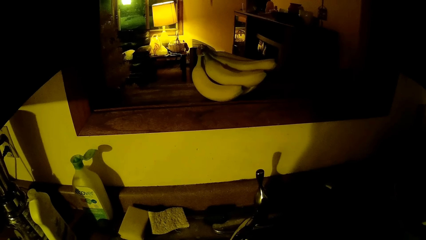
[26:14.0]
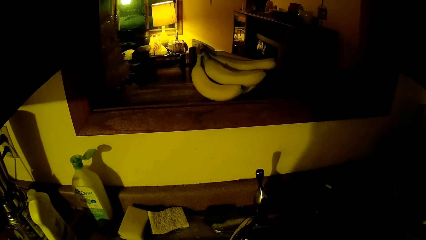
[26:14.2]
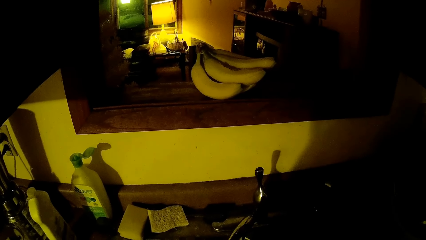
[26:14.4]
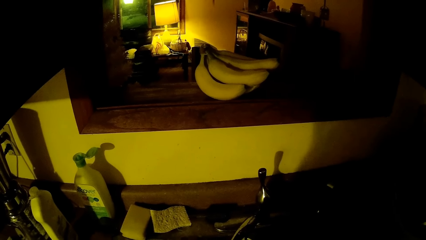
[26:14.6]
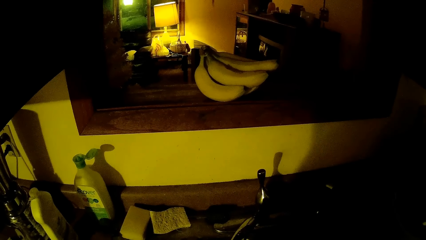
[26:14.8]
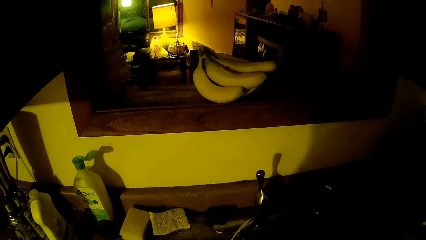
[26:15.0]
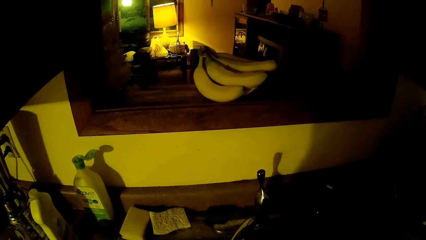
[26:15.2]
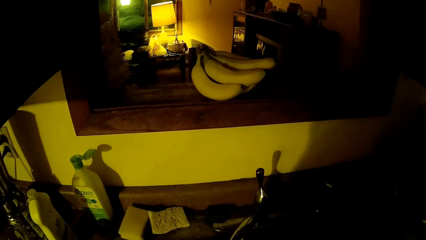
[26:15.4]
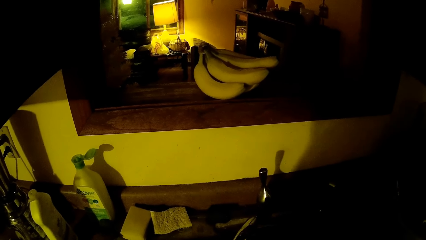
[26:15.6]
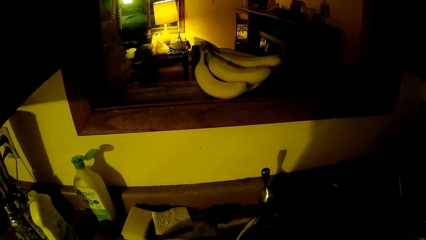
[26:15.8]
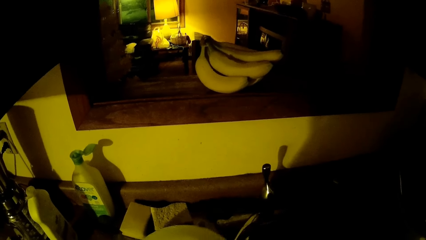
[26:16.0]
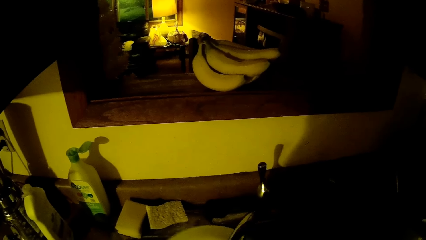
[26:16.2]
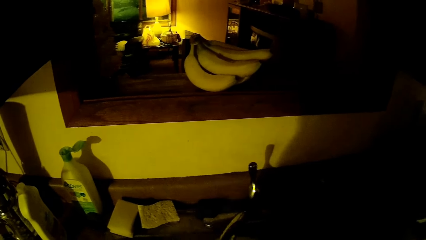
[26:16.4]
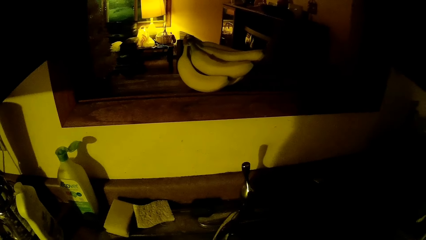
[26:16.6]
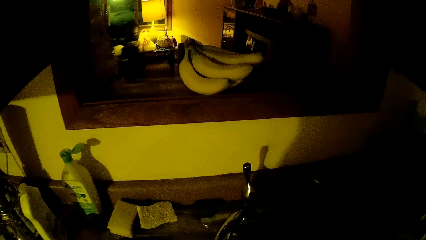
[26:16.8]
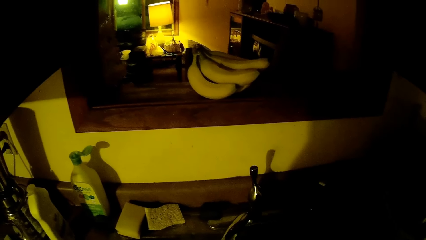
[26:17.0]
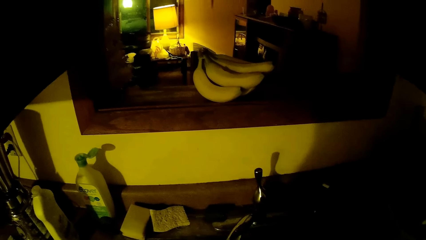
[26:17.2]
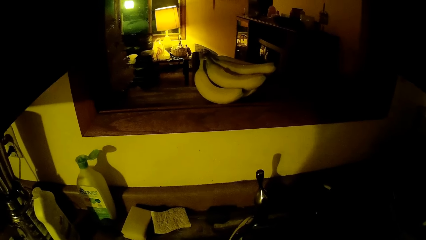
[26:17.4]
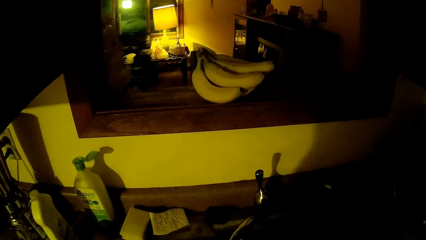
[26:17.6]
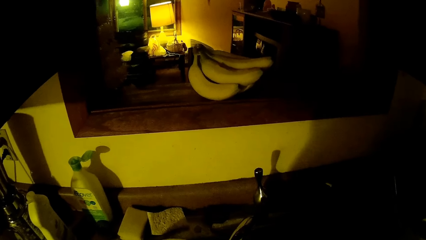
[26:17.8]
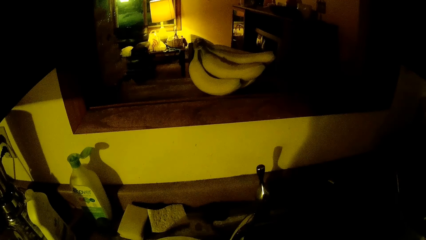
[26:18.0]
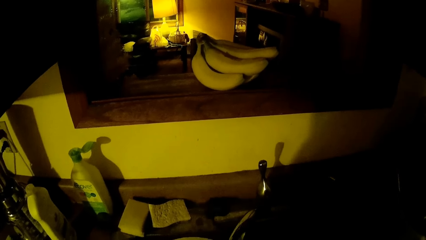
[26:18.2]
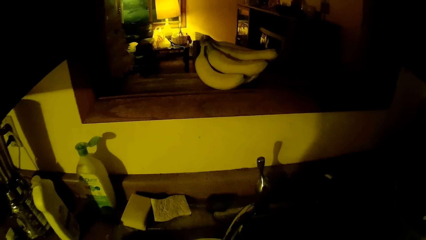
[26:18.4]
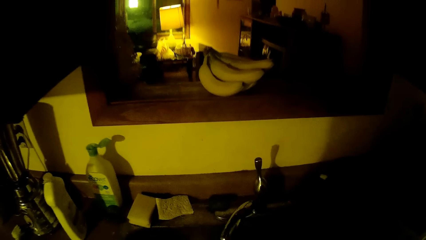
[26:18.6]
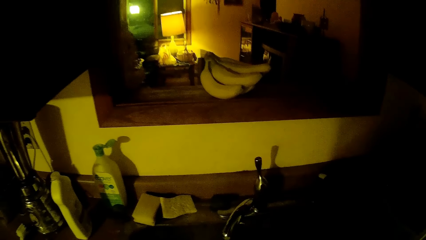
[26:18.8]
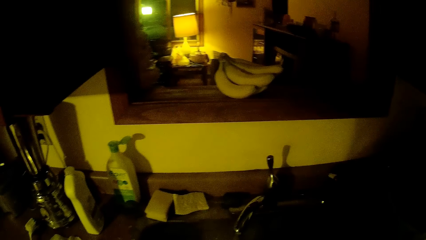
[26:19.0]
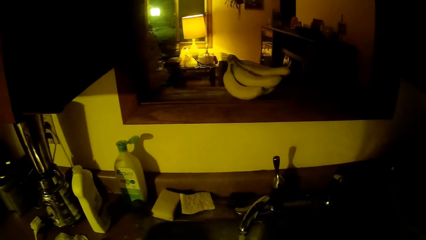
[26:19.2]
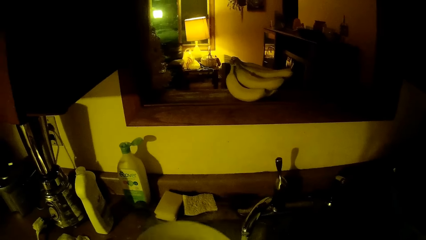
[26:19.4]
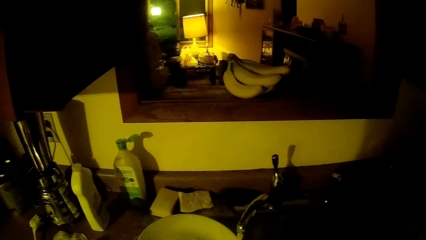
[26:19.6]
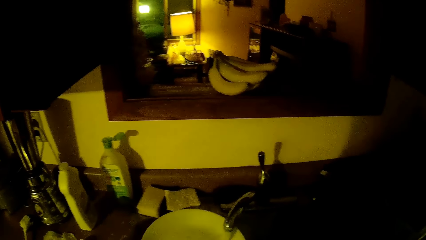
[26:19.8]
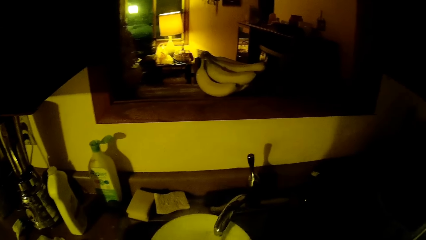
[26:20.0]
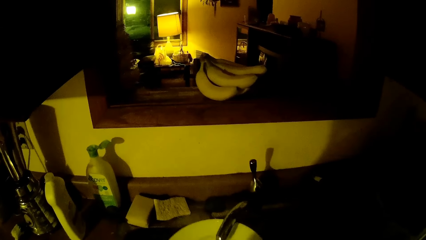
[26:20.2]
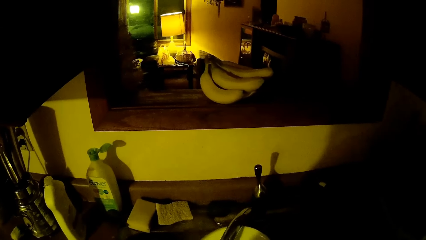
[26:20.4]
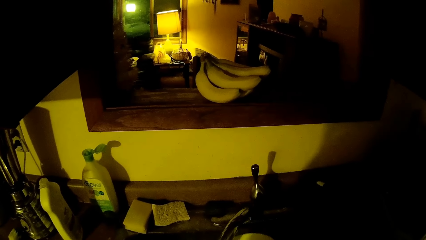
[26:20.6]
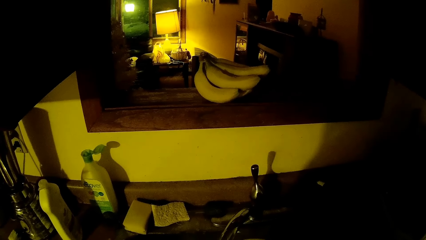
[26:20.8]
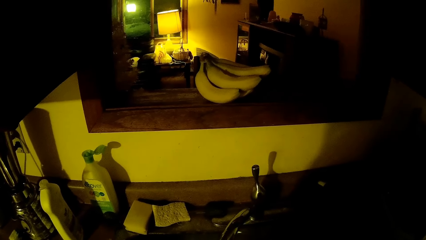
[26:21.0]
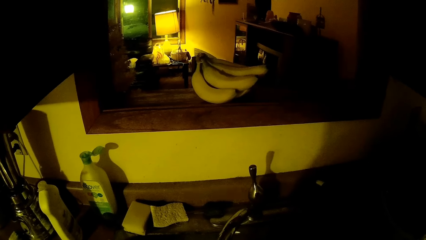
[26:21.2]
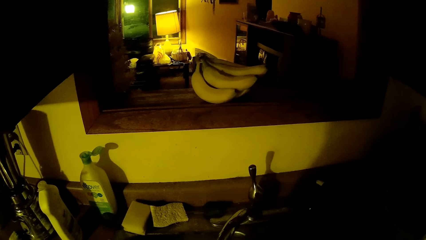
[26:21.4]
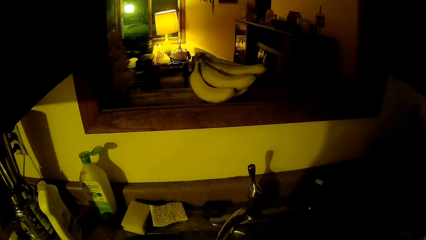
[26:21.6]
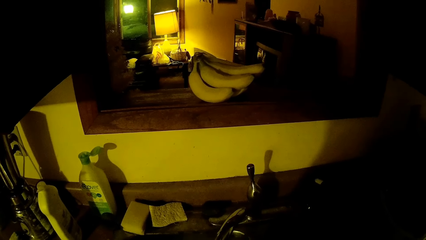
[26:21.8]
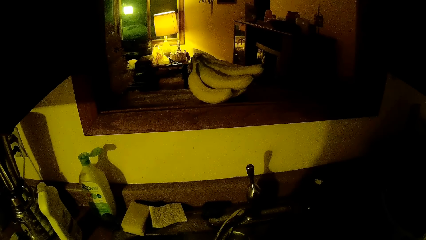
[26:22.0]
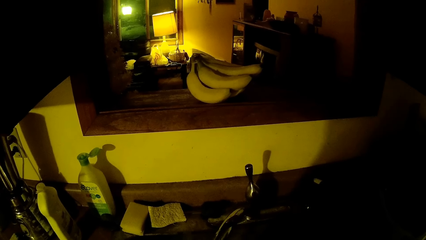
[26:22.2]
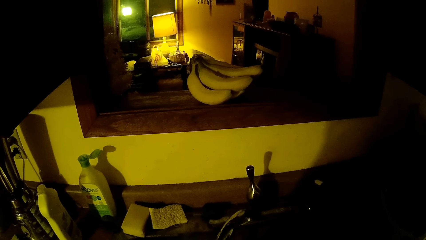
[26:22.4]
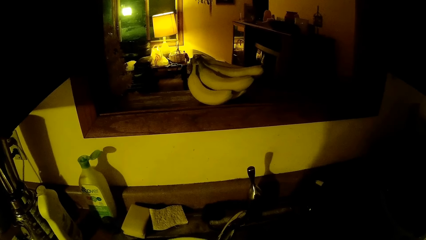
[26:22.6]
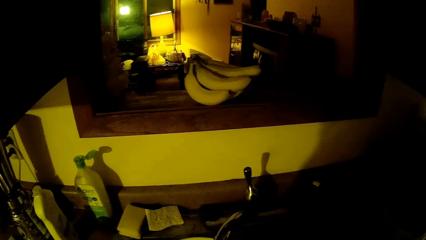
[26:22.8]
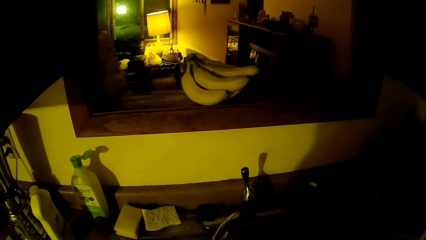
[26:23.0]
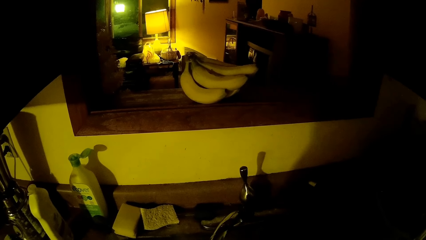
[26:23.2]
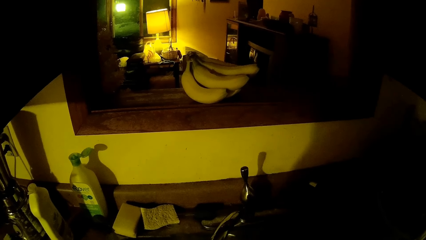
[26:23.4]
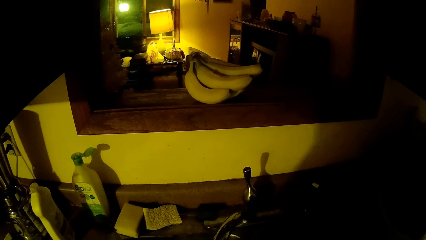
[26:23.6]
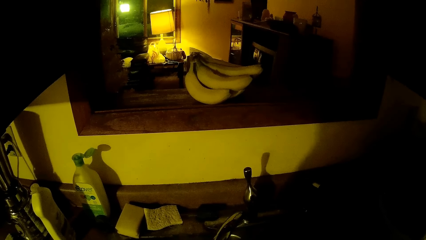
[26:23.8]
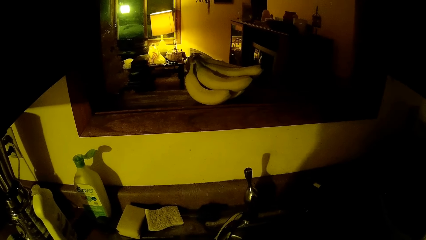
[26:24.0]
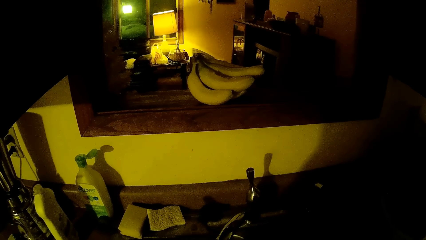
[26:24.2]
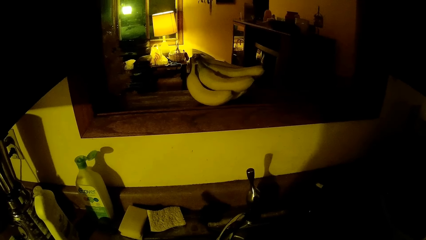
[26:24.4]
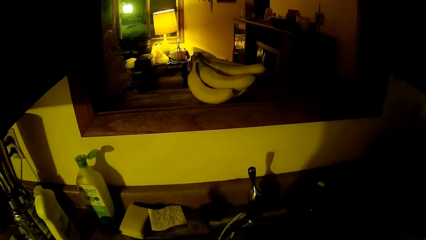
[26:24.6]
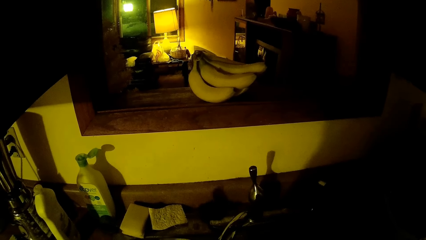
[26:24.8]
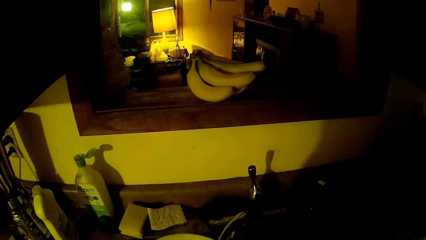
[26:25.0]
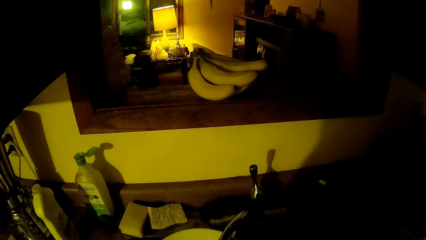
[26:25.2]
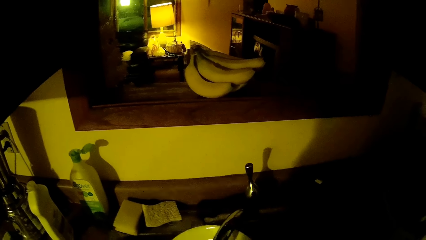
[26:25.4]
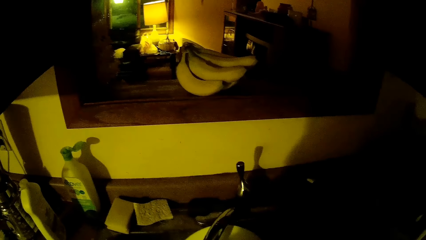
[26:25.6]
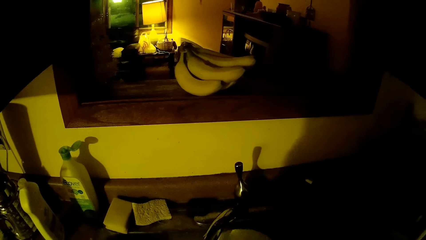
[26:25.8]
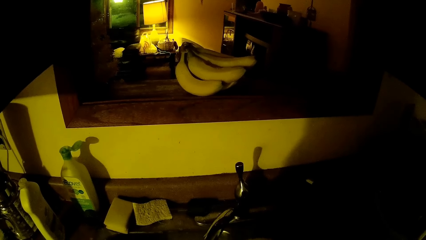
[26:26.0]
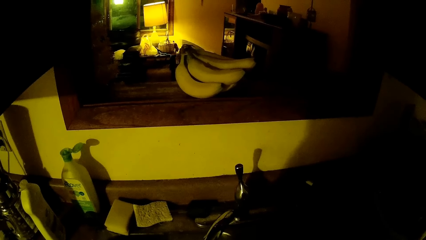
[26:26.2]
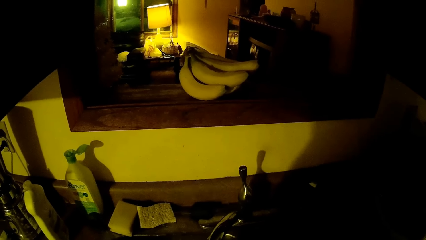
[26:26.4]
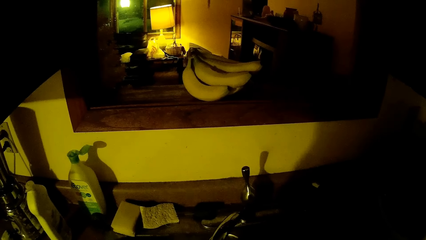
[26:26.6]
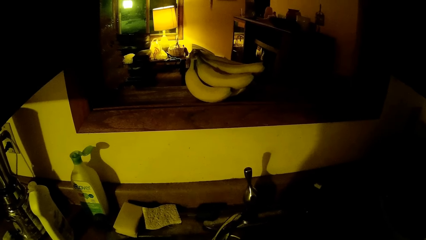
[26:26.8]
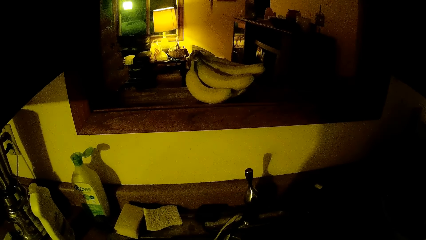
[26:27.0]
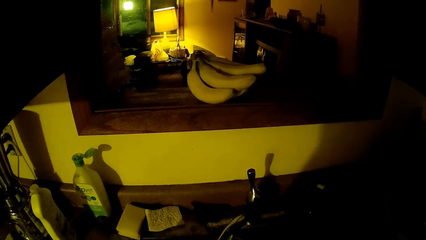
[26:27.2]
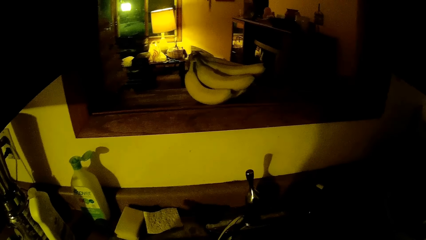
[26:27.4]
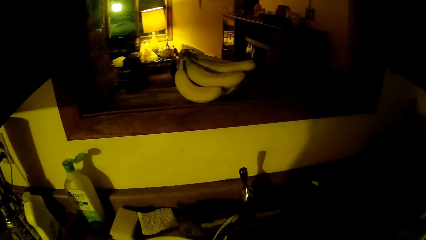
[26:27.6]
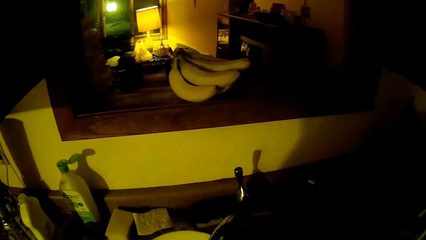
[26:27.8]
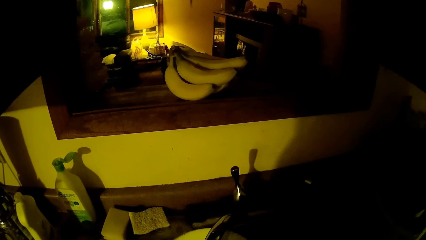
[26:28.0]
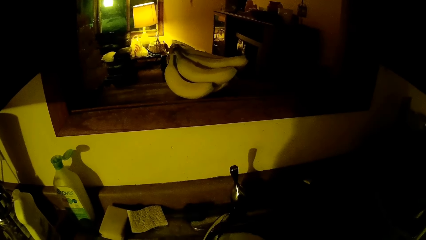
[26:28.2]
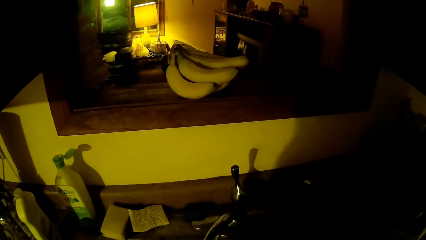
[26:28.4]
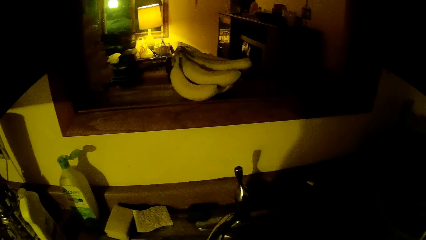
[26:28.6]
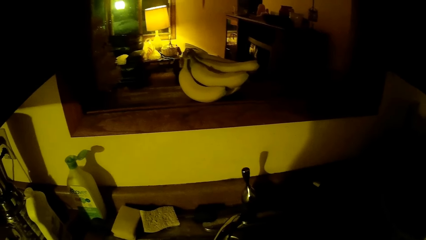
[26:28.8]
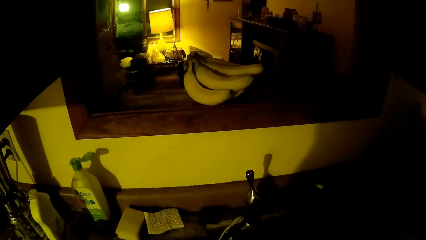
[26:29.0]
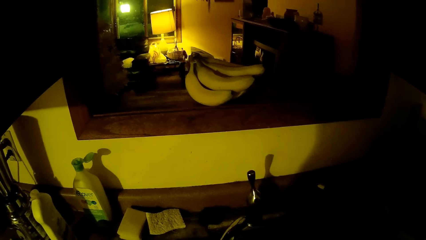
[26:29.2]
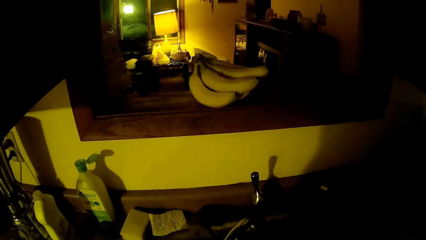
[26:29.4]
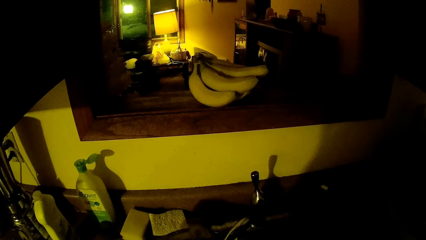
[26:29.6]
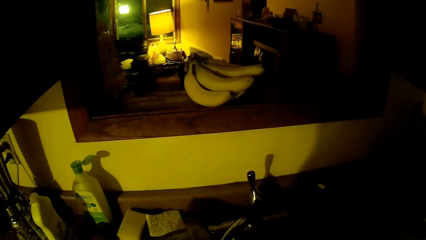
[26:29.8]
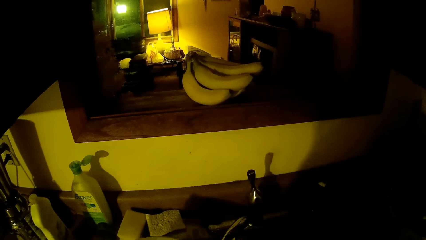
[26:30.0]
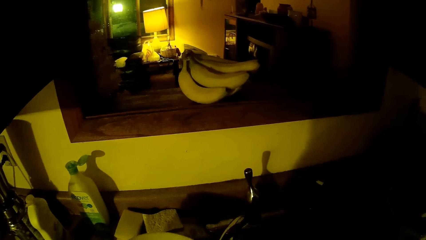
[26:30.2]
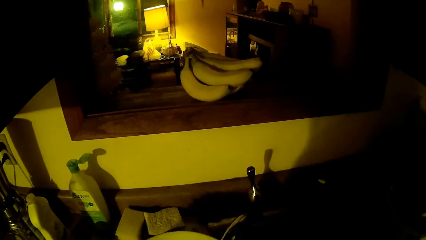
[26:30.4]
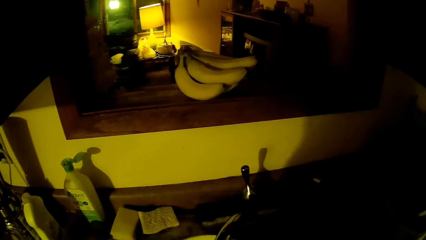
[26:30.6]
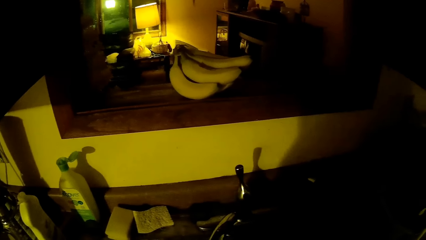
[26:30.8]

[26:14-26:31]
The camera wearer rinses the plate.
